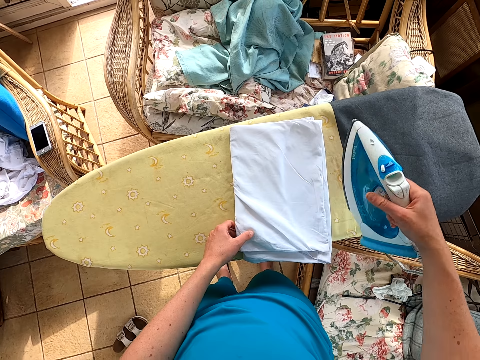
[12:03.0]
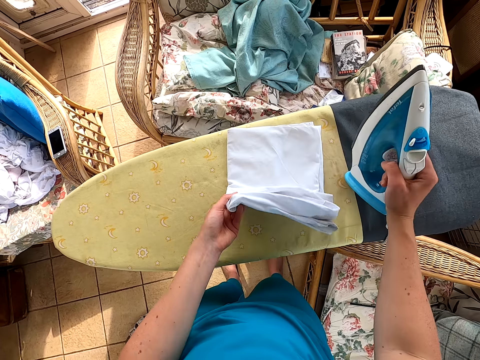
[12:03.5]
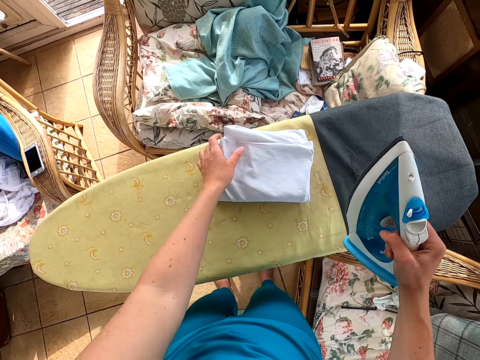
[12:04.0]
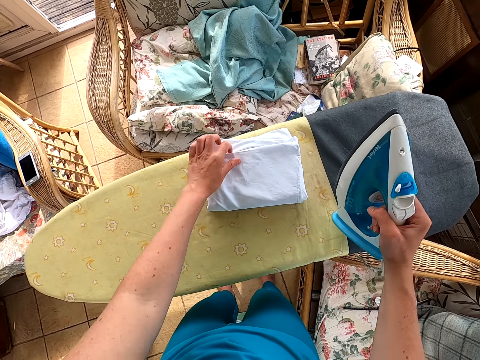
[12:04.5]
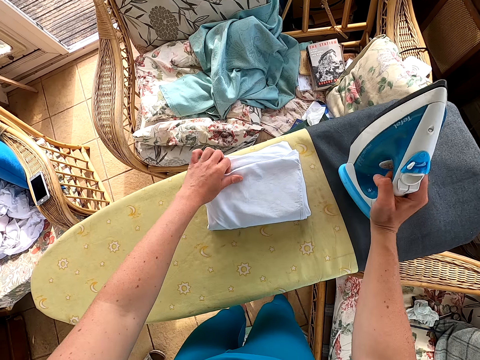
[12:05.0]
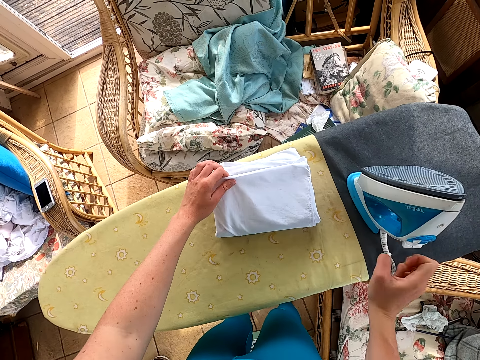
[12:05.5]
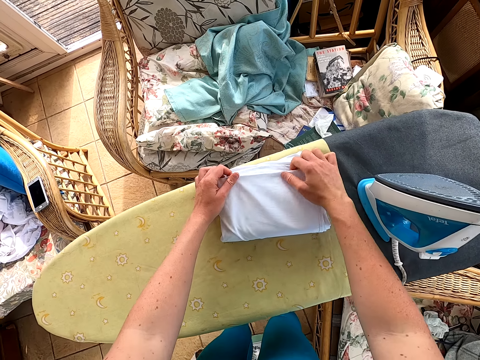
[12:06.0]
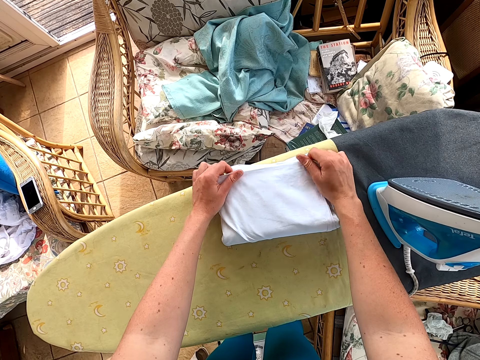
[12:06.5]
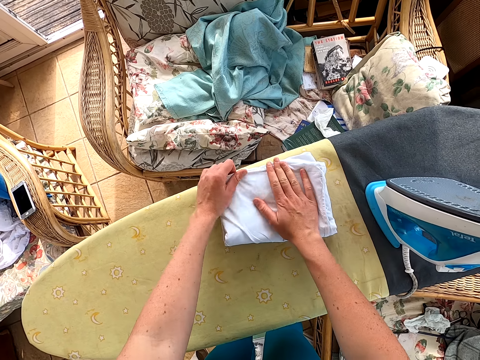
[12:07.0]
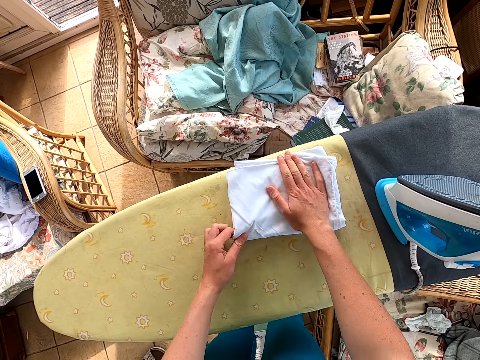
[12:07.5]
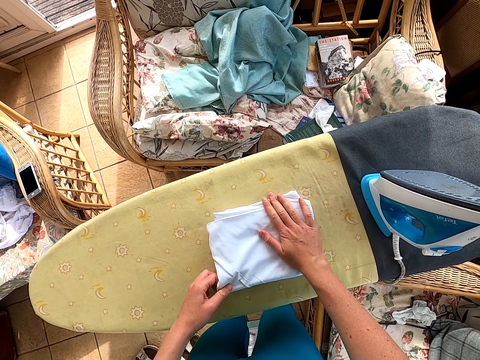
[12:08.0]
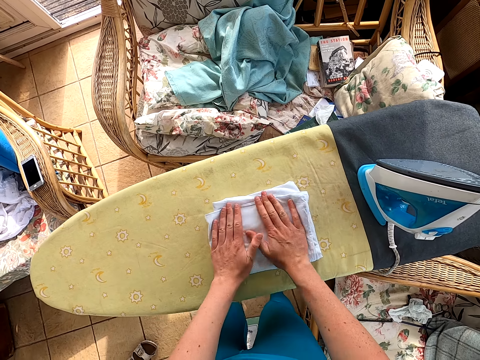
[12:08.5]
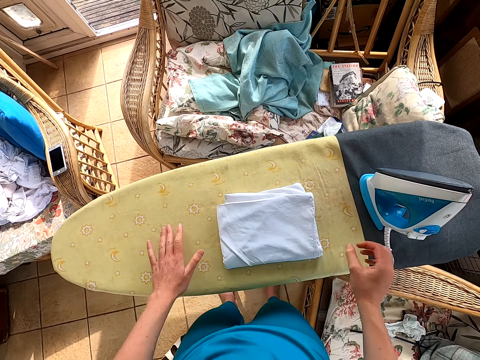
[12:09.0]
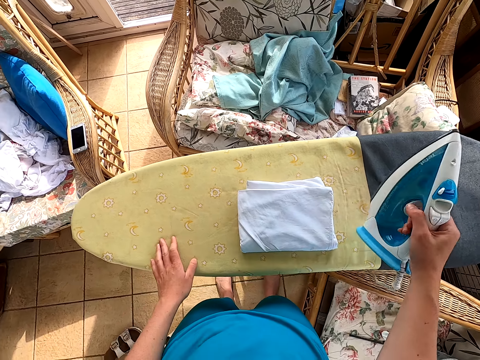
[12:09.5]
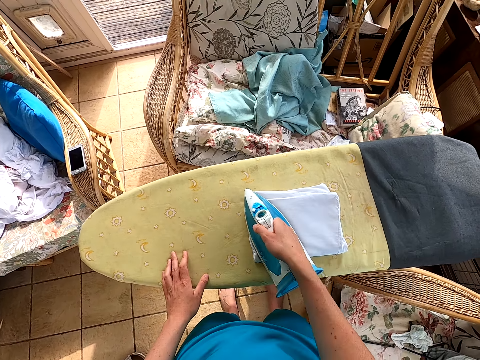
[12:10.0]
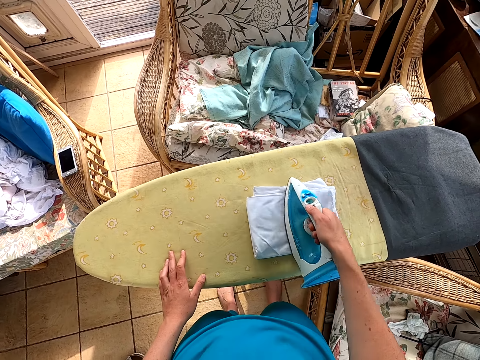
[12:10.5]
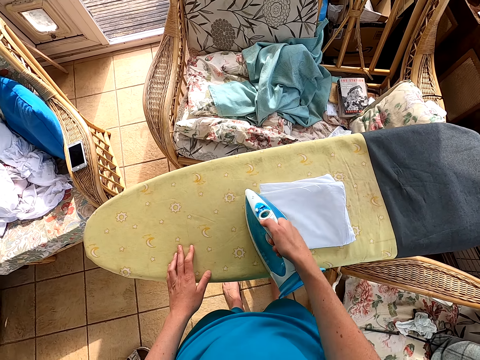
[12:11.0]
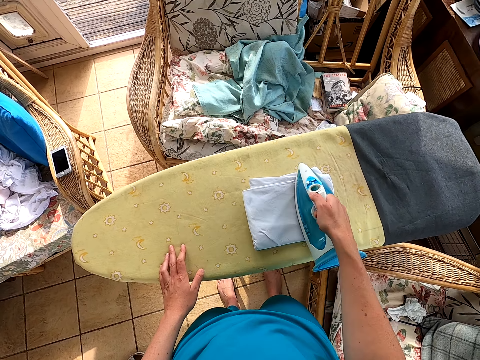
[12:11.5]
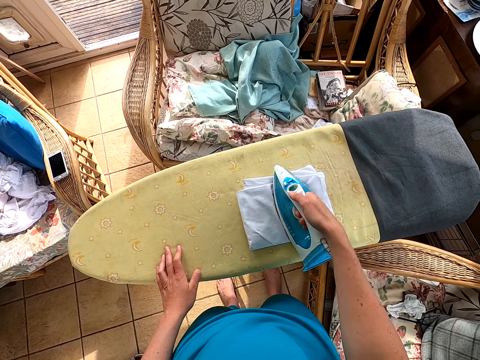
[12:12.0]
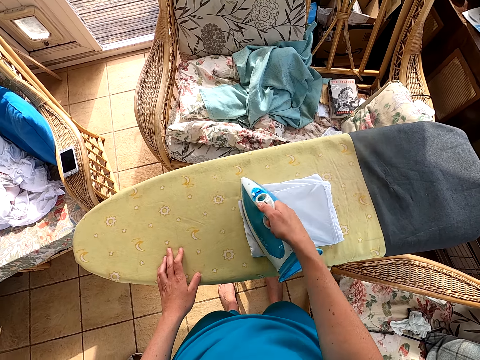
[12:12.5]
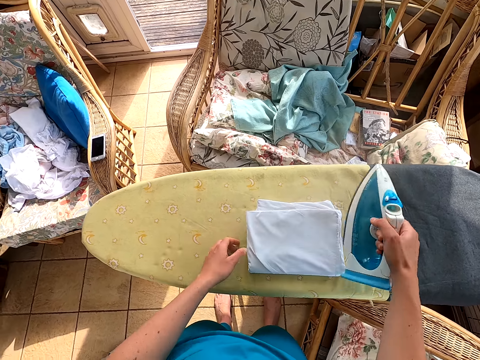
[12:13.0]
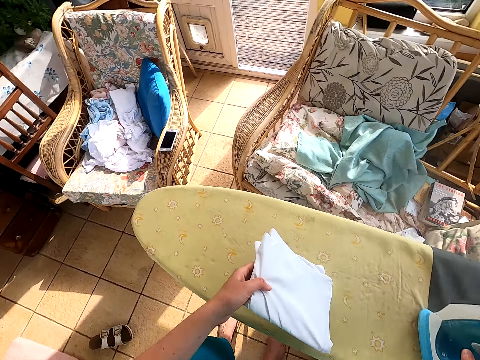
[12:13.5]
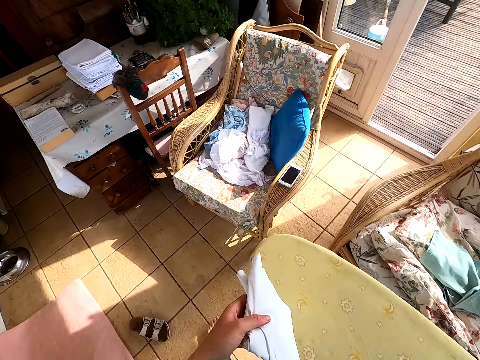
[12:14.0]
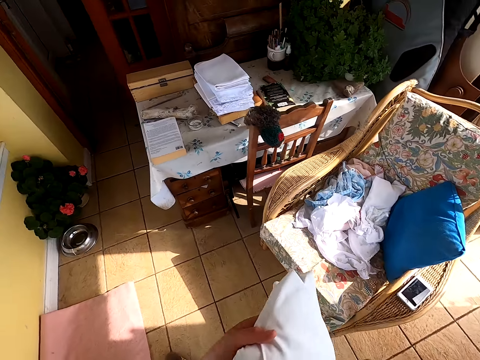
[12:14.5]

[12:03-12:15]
The camera wearer folds the cloth. They put the iron box on the table. They fold the cloth. They pick up the iron box. They iron the cloth. They put the iron box on the table.

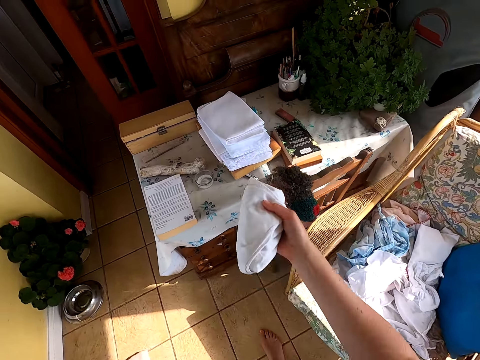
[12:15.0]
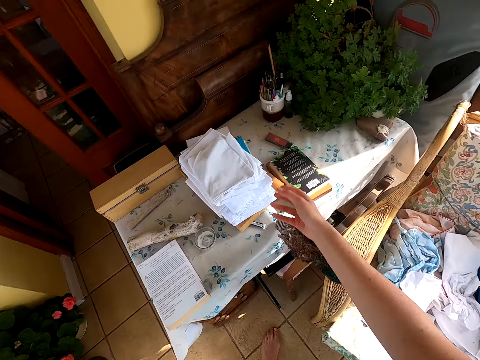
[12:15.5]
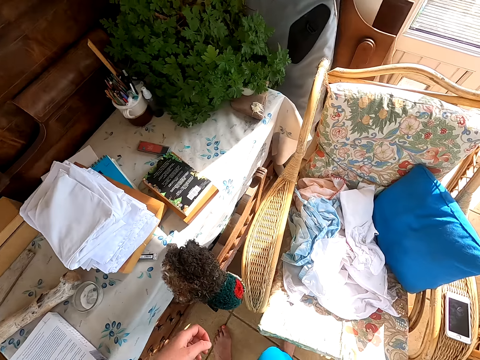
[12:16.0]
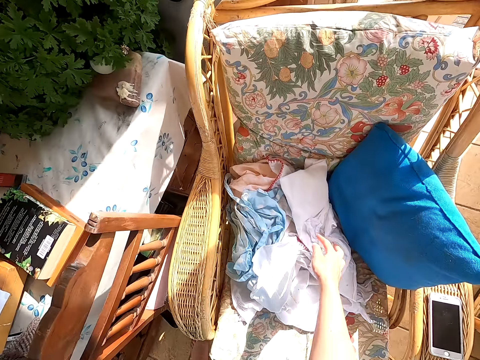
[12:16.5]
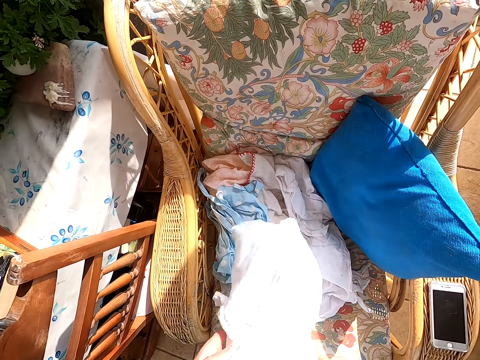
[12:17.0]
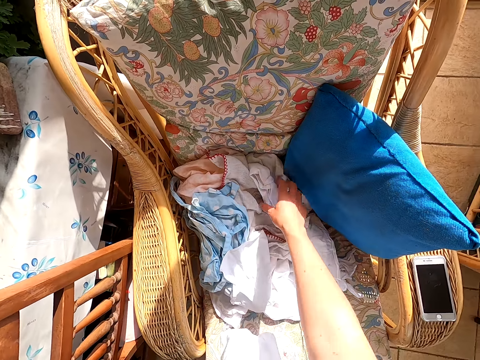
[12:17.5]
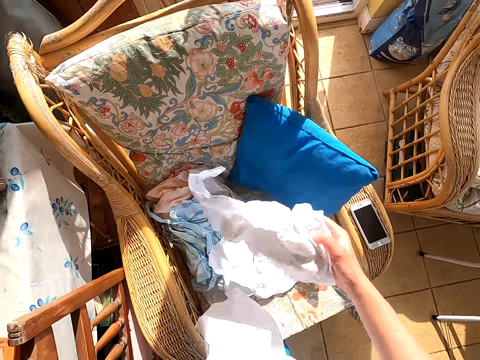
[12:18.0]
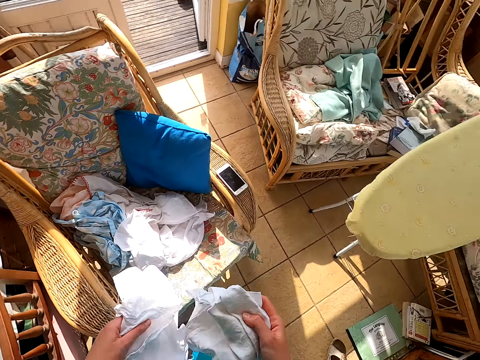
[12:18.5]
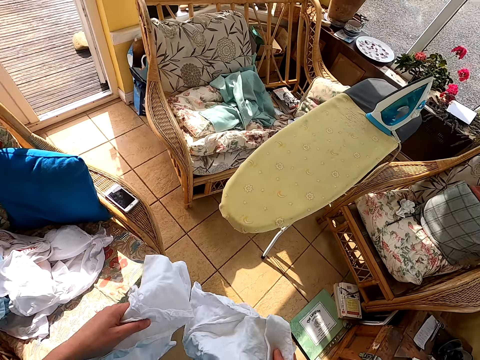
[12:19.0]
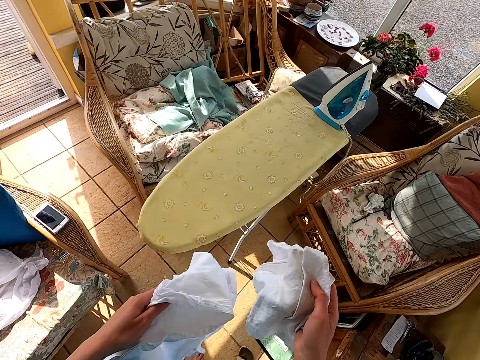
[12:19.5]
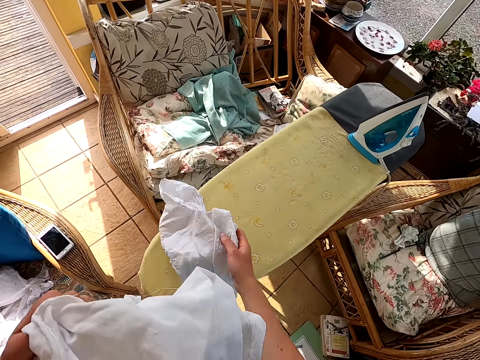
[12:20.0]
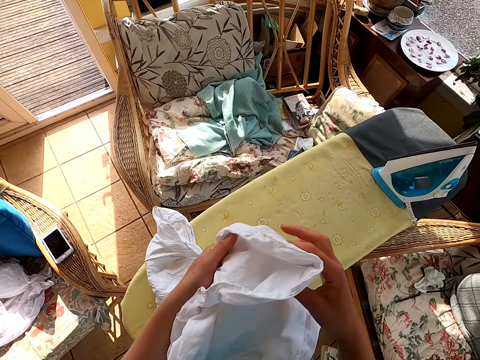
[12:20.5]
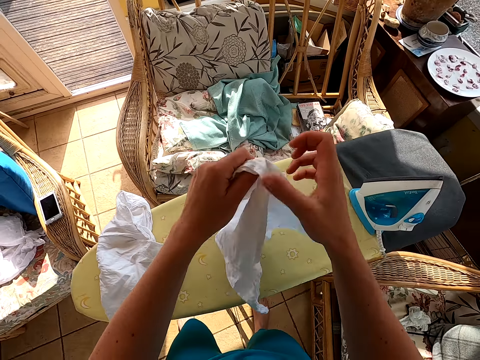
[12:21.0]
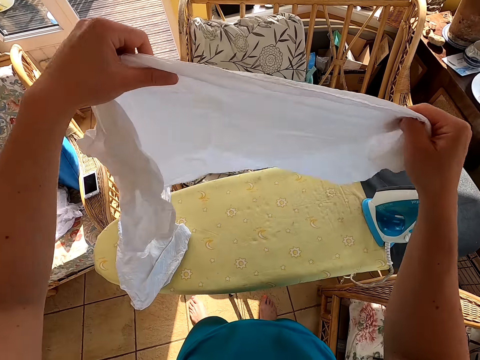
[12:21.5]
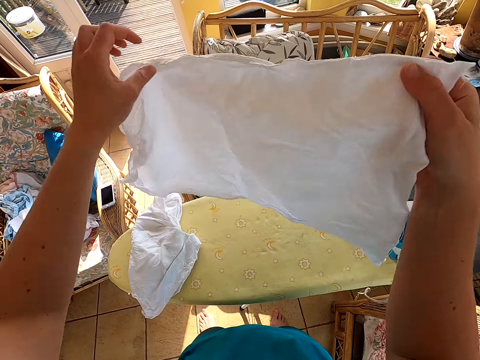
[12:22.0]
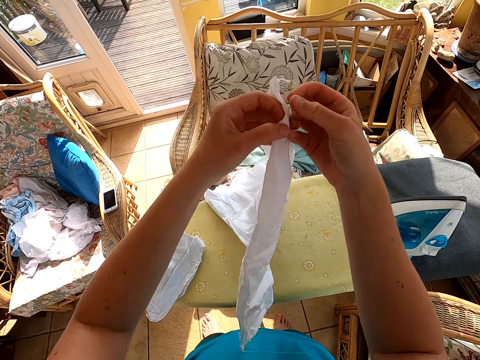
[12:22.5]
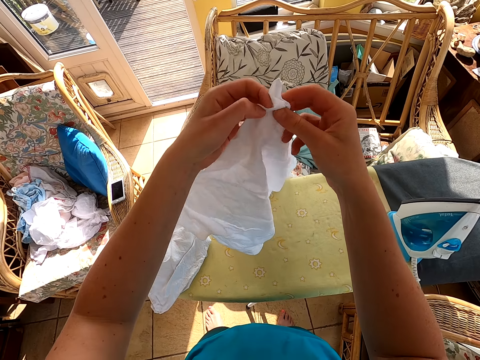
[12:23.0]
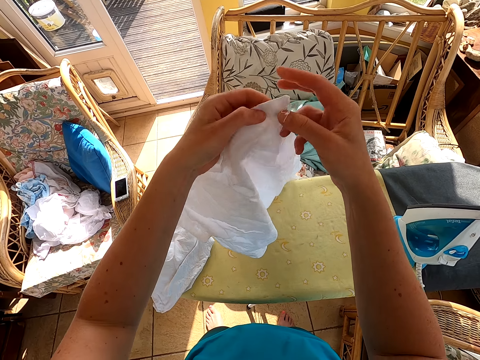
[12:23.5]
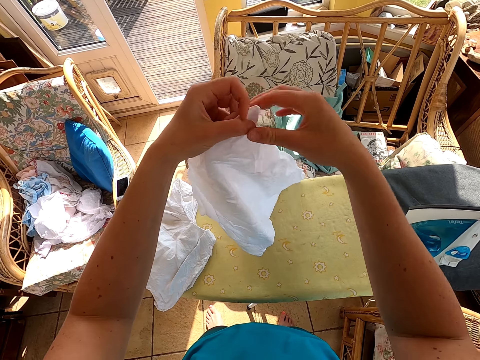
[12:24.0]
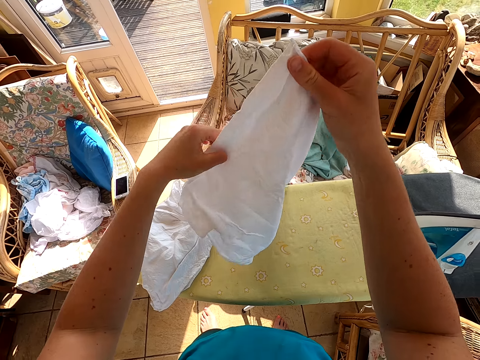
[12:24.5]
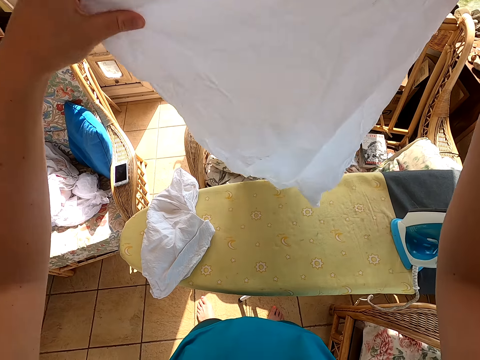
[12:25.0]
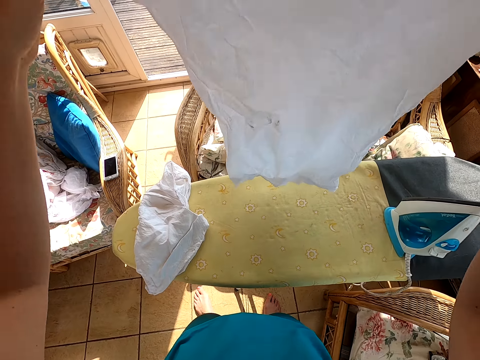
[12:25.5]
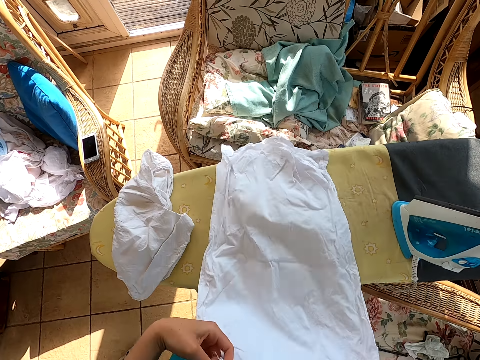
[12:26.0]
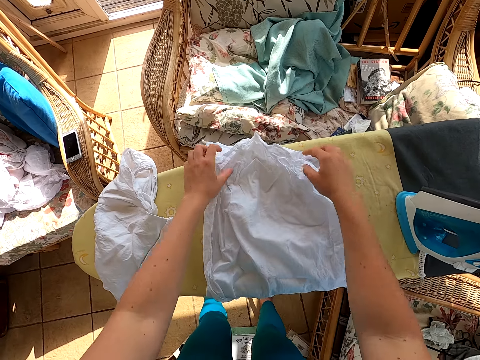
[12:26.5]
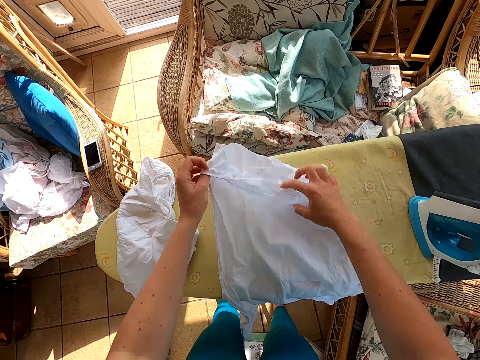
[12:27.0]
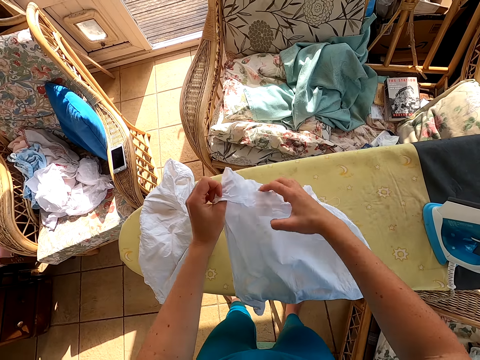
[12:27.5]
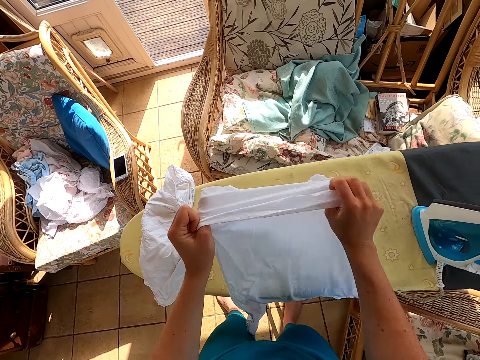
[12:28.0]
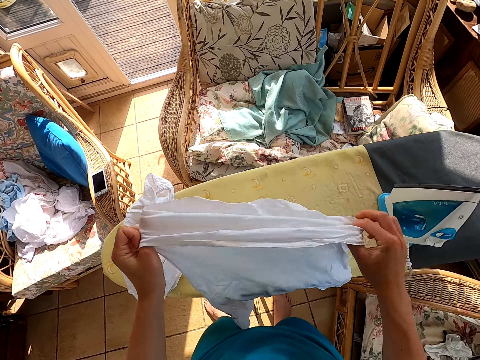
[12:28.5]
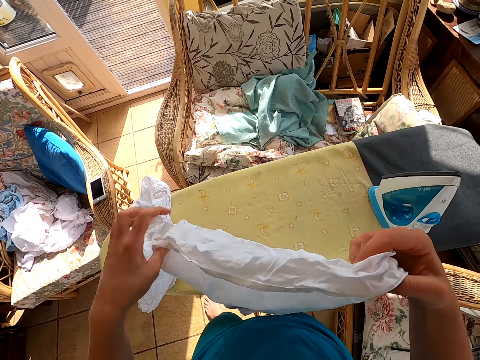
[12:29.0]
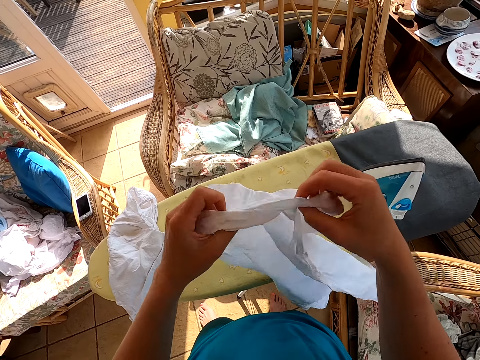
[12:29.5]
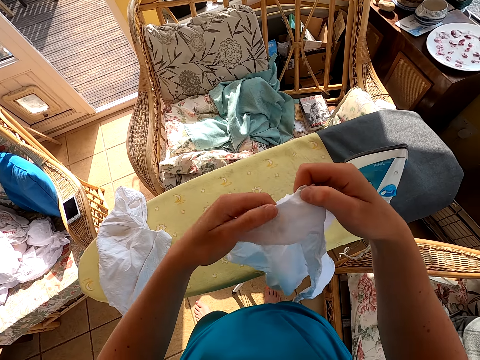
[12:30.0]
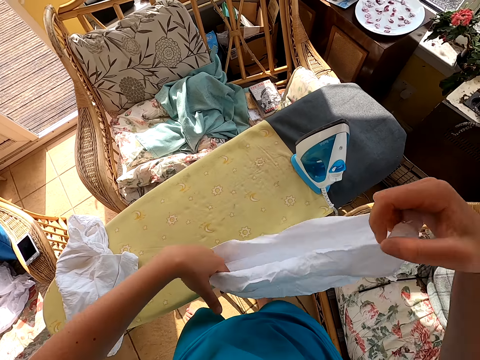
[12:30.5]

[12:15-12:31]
The camera wearer throws the cloth on the table. They pick up the cloth. They put the cloth on the table. They pick up the cloth. They put the cloth on the table.
